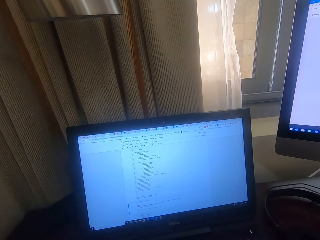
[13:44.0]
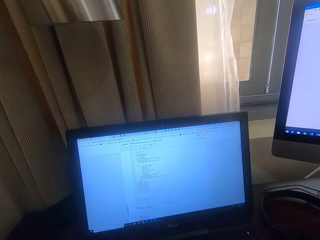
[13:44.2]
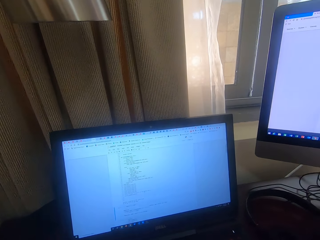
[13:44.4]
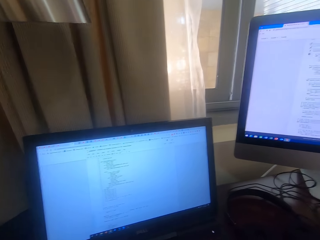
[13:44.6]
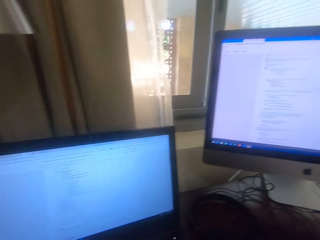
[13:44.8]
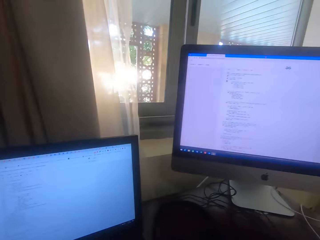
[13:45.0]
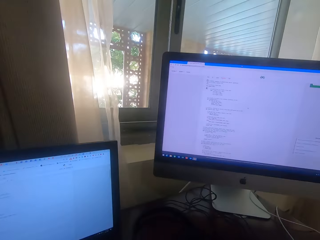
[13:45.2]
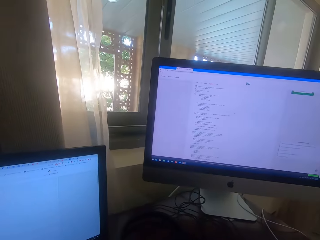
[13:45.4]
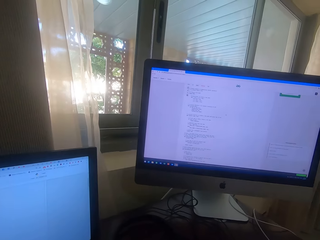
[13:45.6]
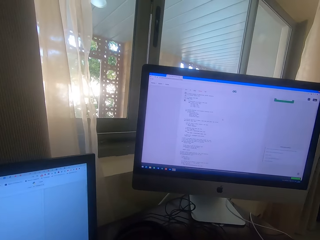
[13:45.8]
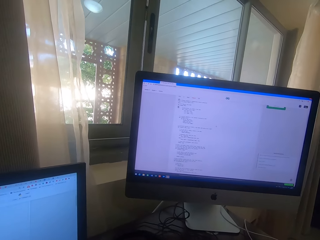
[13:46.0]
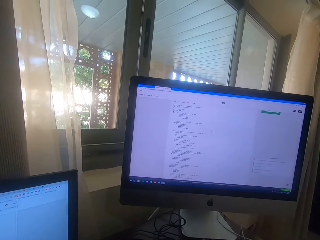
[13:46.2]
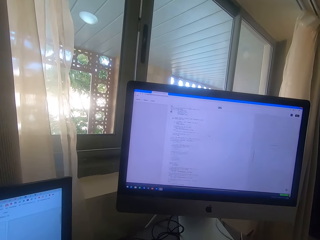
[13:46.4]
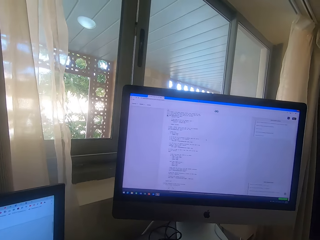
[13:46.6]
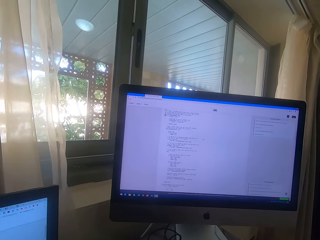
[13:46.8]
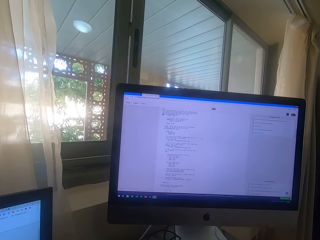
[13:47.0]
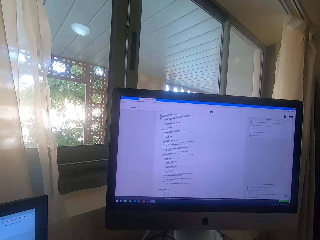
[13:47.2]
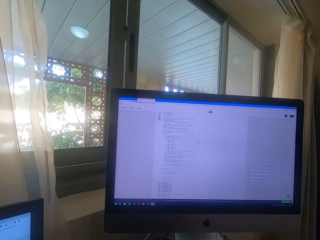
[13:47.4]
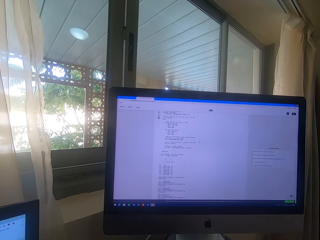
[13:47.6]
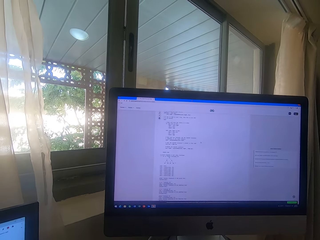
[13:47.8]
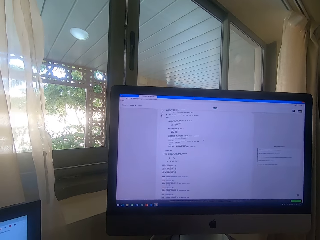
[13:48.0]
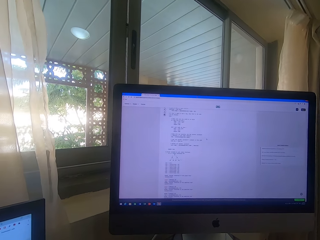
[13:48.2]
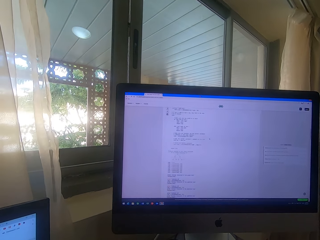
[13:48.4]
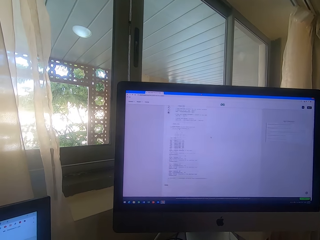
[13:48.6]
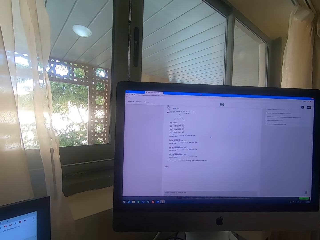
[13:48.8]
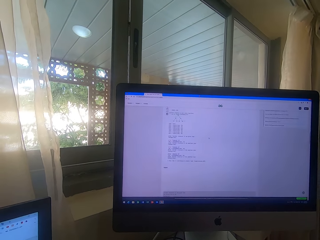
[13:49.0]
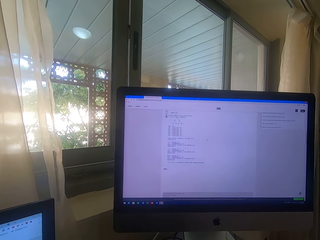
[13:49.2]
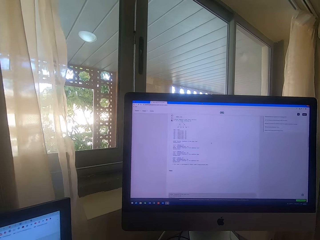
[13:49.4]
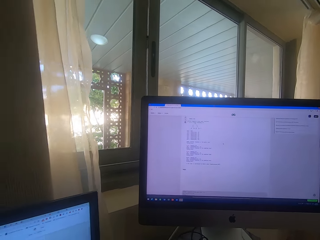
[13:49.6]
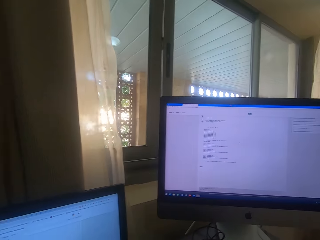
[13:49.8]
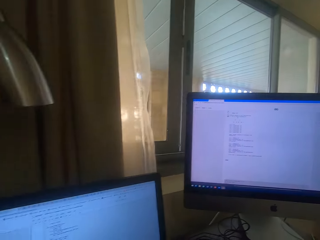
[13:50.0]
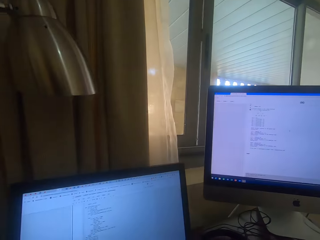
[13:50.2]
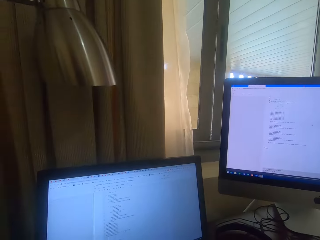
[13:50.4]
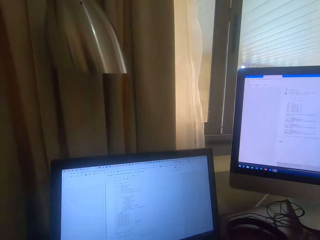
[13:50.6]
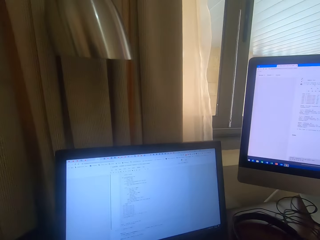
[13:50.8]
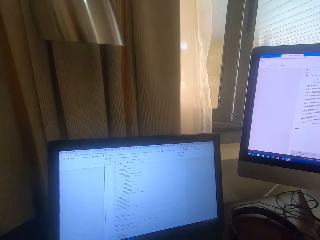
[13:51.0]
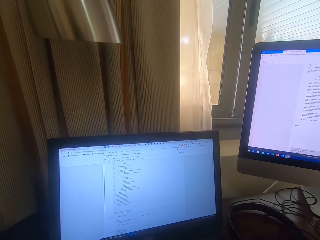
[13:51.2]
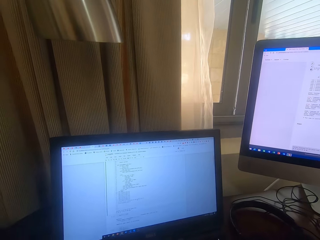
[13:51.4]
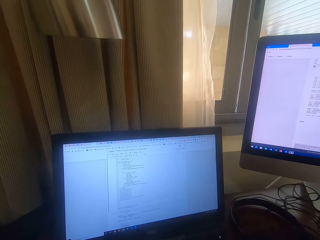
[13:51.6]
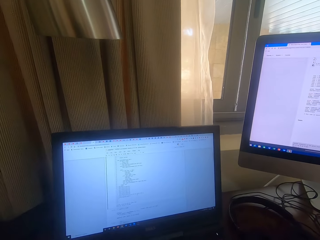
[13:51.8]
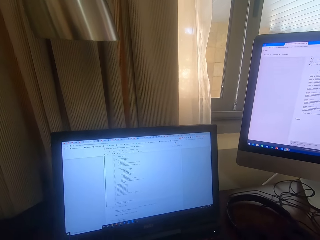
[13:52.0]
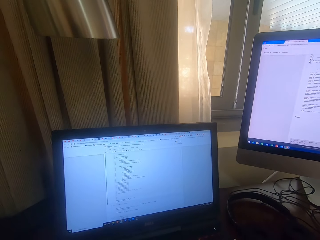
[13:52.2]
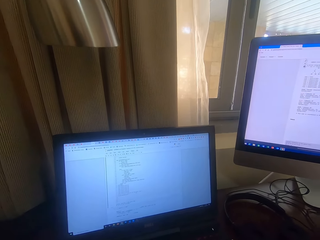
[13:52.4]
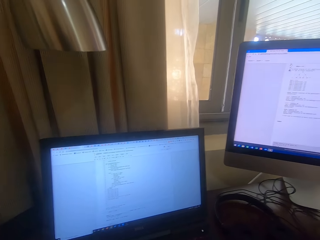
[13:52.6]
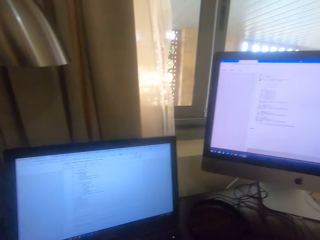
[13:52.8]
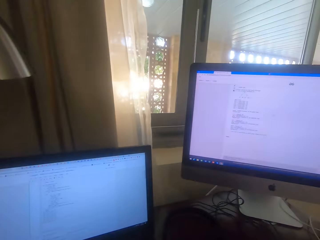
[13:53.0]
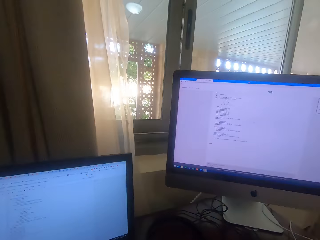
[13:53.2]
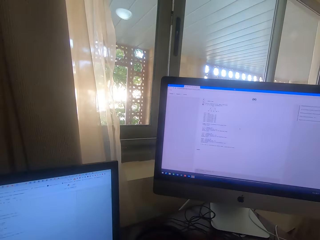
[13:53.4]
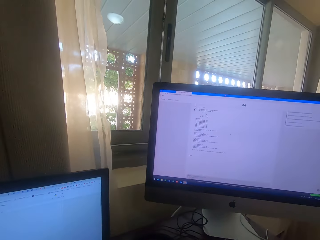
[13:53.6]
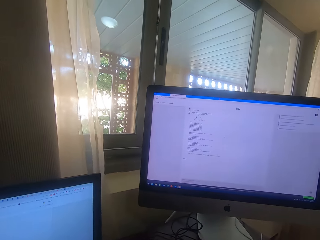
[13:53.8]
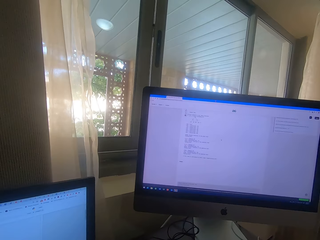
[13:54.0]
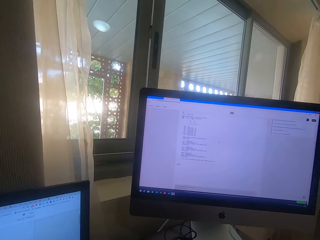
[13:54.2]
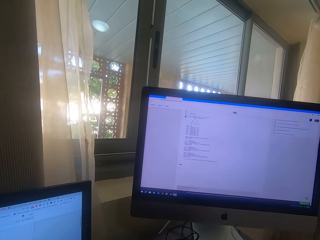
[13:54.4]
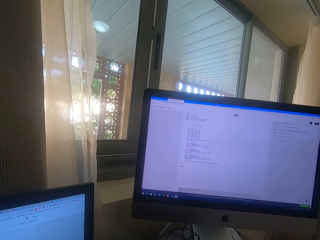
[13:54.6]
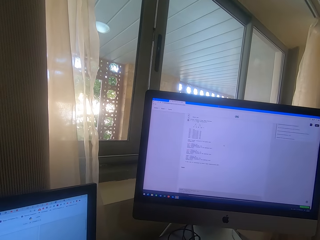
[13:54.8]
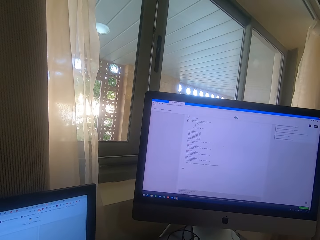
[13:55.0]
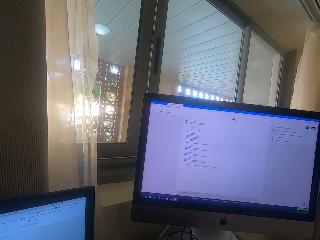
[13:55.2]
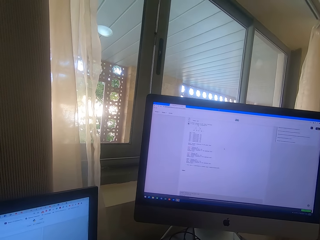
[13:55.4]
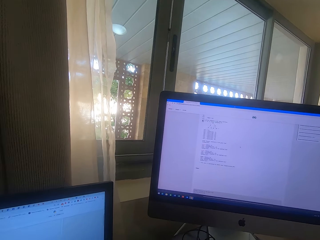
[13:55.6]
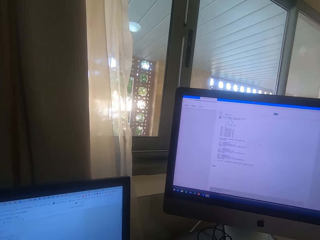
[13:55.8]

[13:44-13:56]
The camera wearer looks around. They look at a big computer monitor. They turn. They look at the small computer monitor. They turn. They look at the big computer monitor.

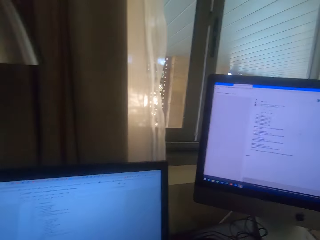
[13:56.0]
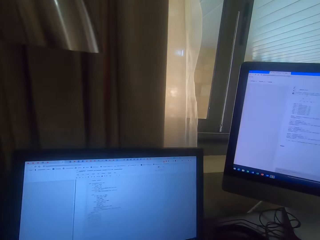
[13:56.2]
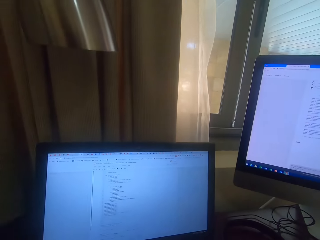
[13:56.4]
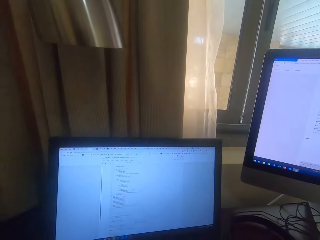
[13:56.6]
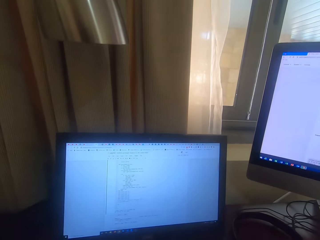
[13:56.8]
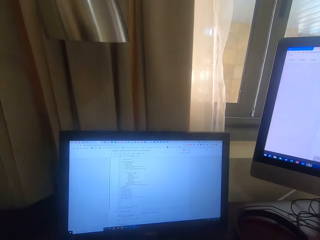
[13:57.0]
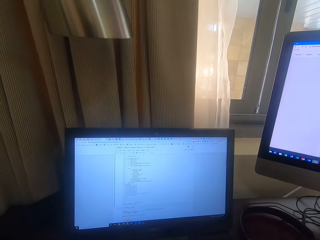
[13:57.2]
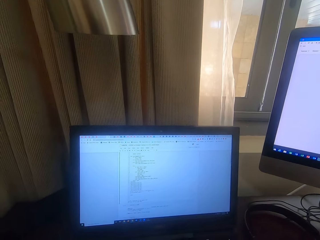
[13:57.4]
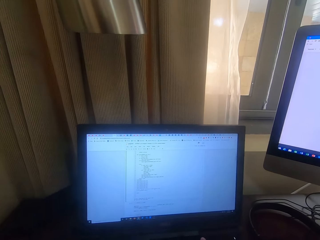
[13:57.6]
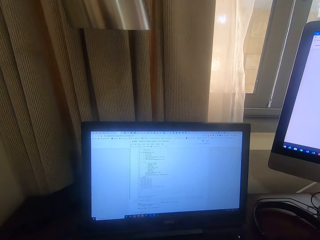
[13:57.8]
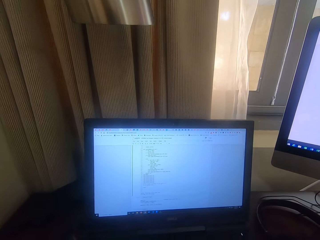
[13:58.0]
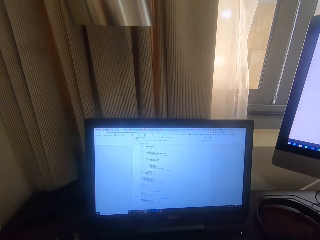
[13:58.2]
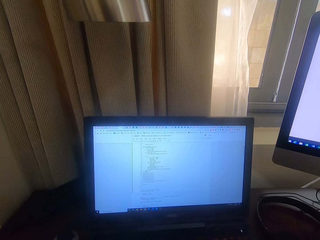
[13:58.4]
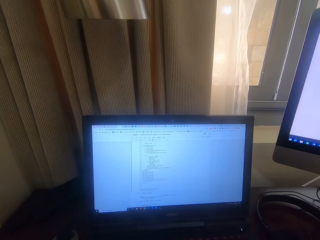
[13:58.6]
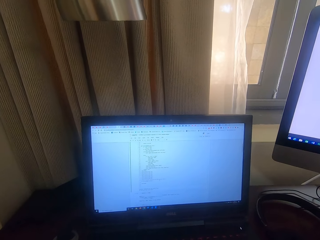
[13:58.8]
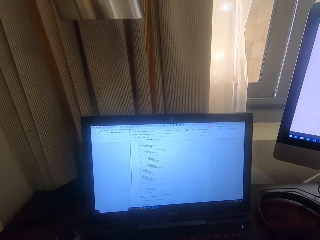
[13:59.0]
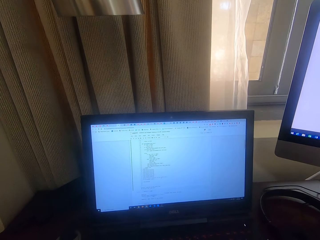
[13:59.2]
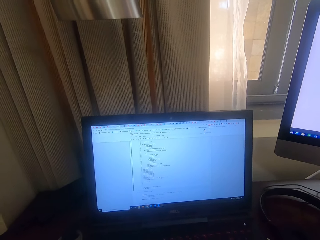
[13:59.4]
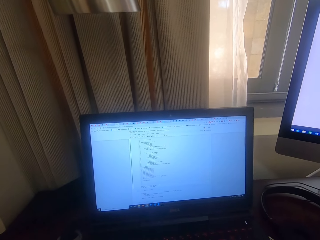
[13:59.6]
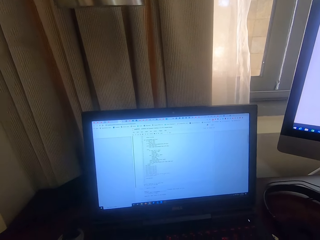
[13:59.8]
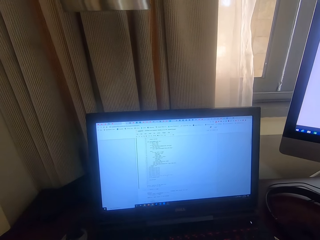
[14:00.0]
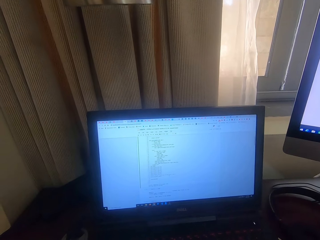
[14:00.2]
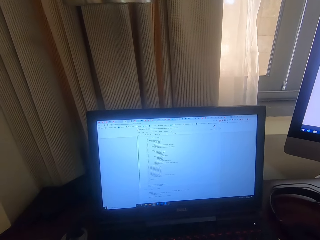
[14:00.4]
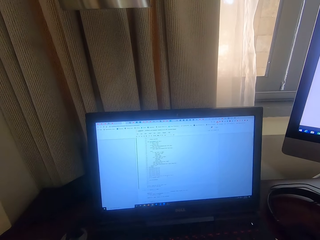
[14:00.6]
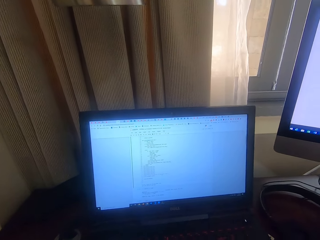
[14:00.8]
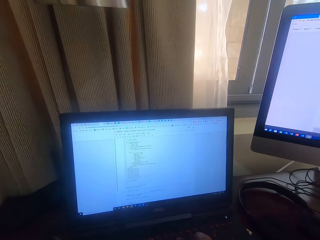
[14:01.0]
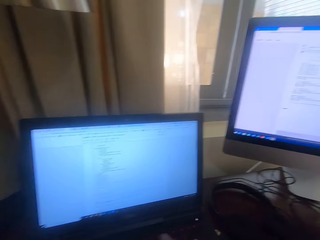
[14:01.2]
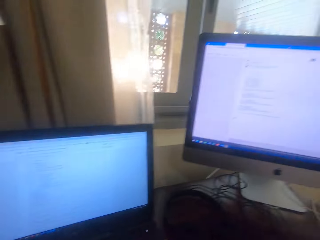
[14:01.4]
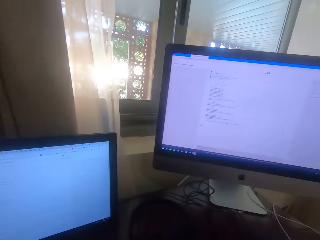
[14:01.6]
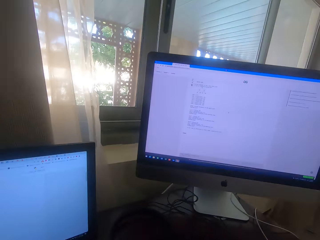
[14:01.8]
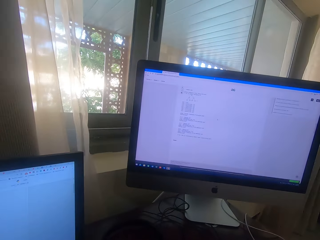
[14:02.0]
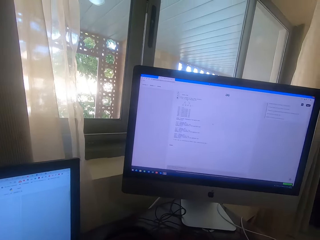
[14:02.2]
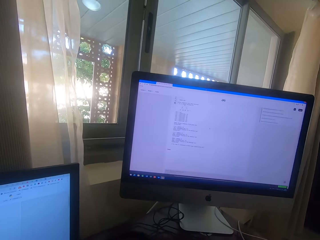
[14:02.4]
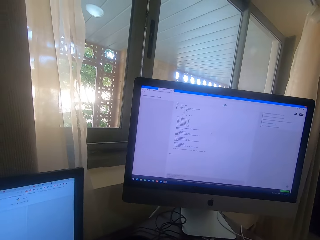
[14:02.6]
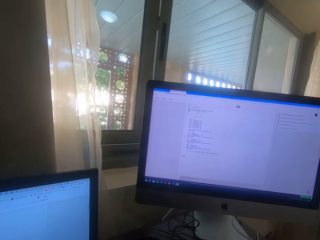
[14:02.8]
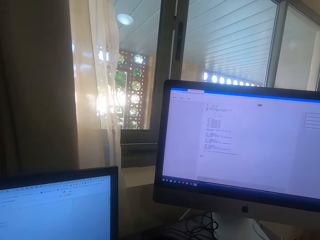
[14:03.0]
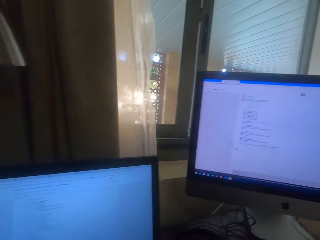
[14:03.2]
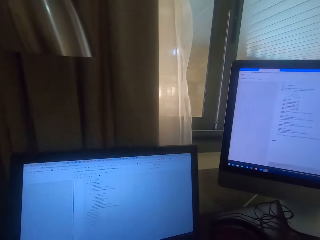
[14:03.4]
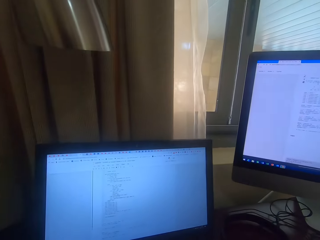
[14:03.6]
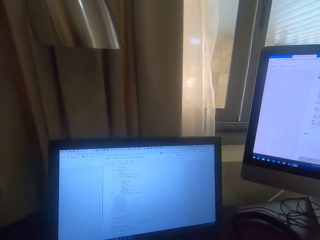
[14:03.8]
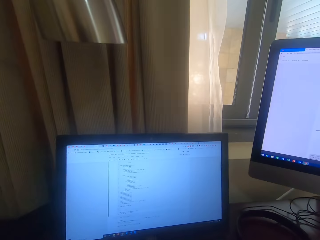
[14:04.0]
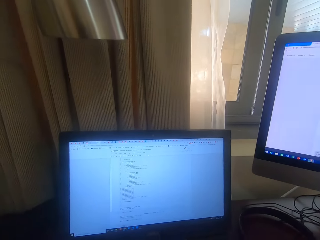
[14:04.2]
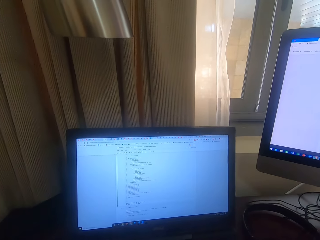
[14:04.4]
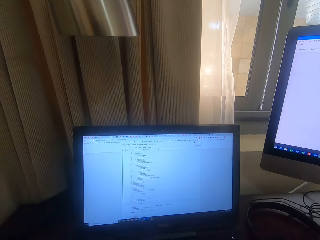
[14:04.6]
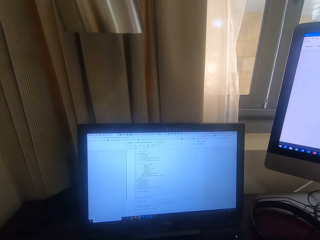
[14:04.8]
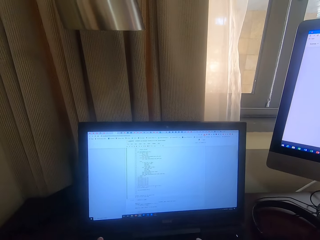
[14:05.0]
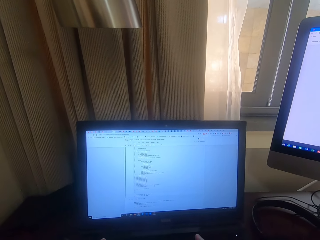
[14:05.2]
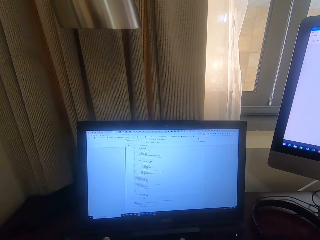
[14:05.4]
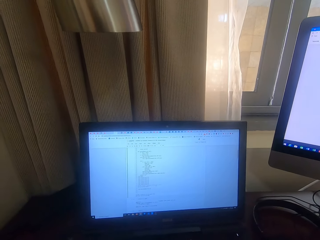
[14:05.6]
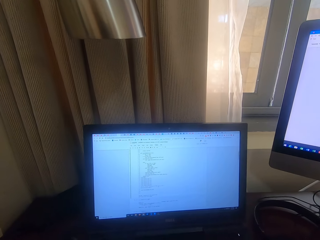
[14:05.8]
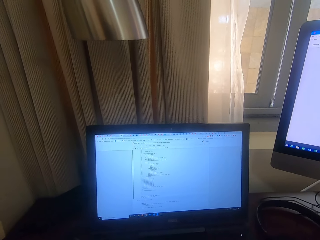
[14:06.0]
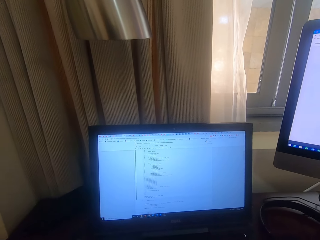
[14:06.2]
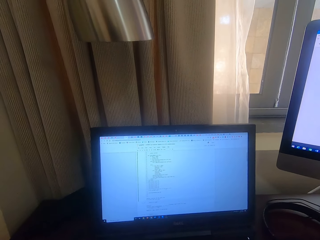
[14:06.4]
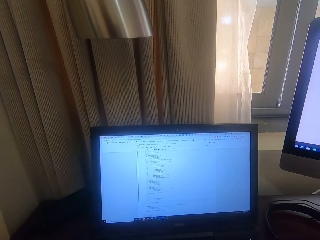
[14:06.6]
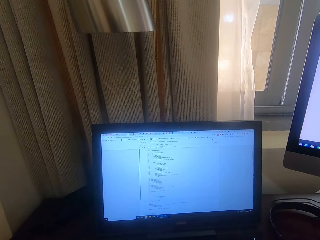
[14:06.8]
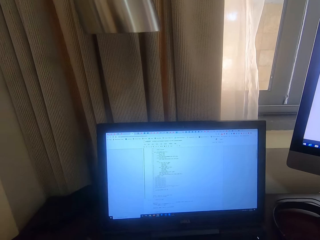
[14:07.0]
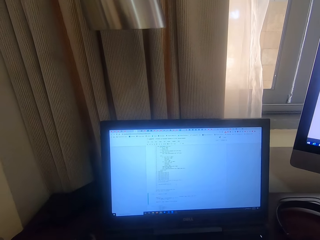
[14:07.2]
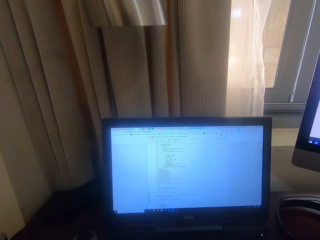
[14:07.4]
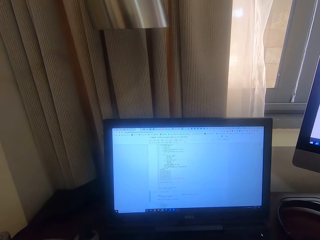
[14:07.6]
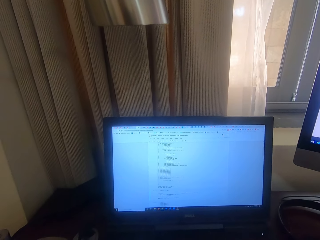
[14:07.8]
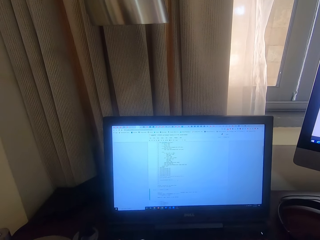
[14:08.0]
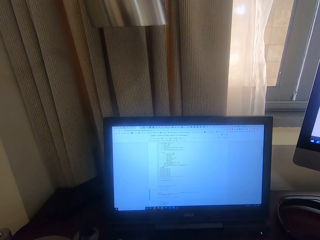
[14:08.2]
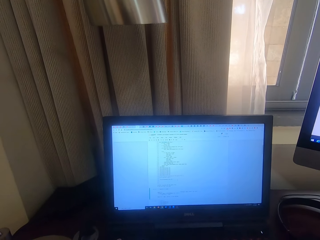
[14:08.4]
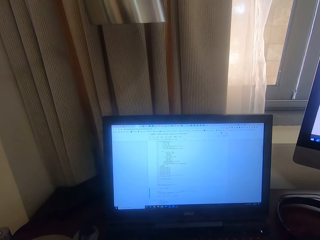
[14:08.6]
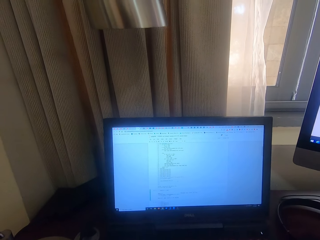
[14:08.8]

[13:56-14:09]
The camera wearer turns. They look at the small computer monitor. They type on the keyboard. They turn. They look at the big computer monitor. They turn. They look at the small computer monitor.
